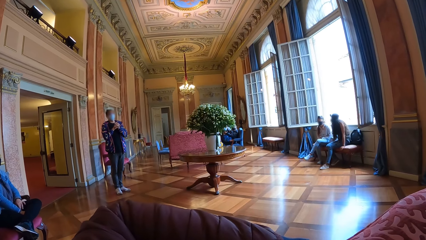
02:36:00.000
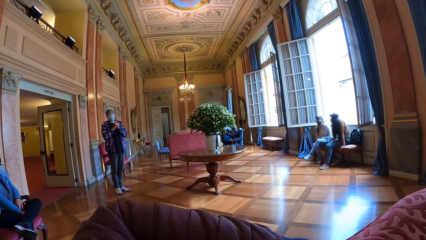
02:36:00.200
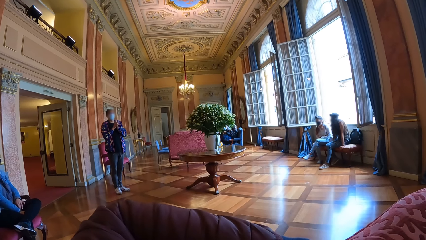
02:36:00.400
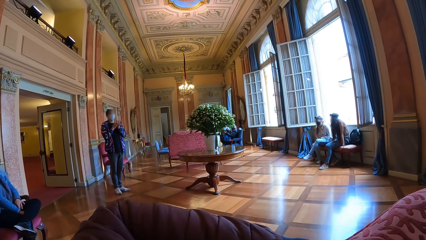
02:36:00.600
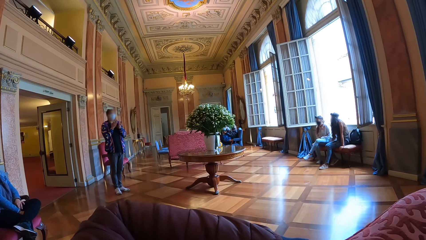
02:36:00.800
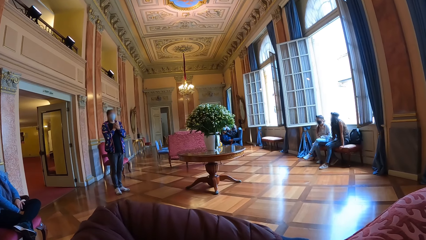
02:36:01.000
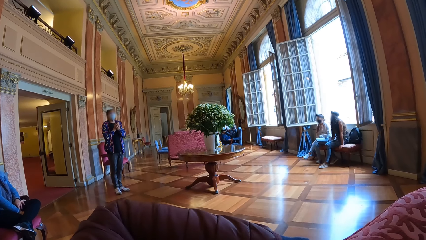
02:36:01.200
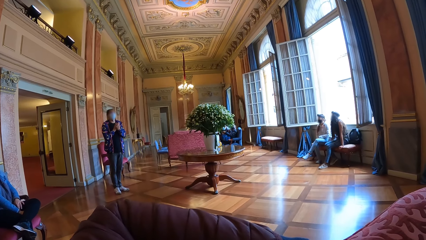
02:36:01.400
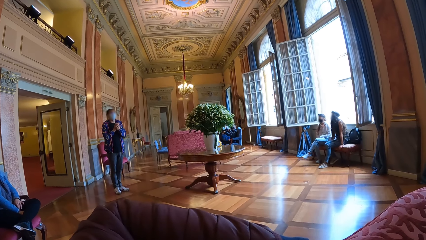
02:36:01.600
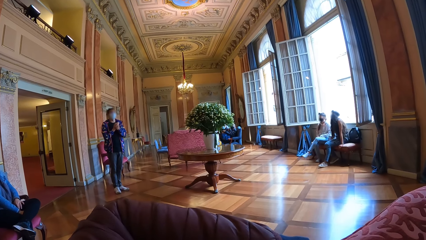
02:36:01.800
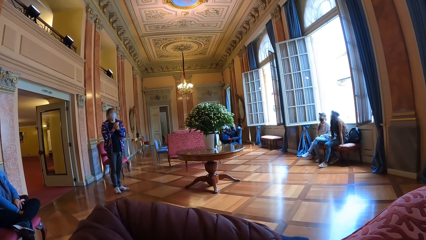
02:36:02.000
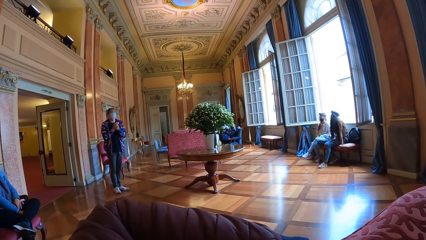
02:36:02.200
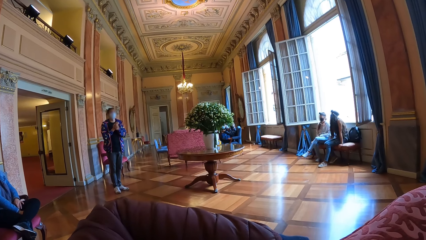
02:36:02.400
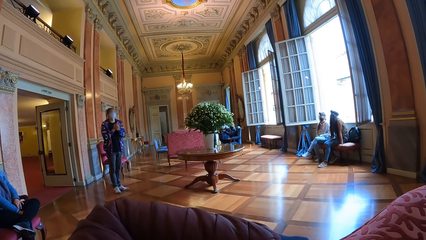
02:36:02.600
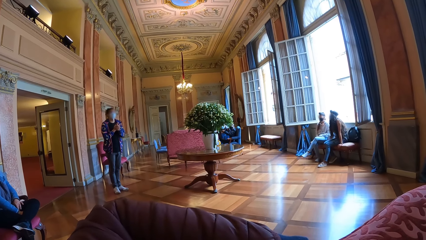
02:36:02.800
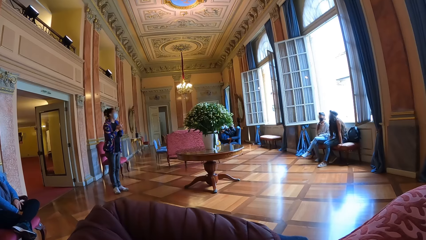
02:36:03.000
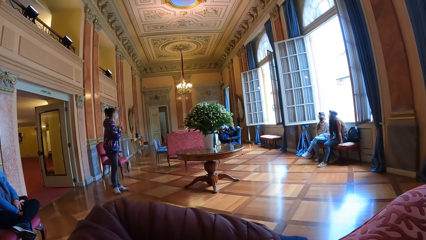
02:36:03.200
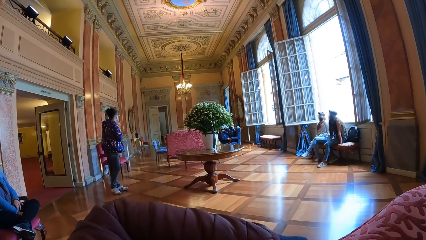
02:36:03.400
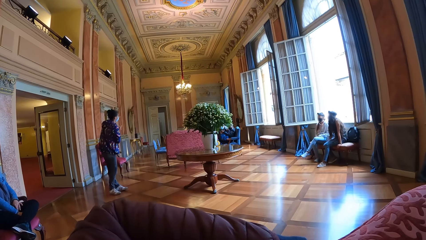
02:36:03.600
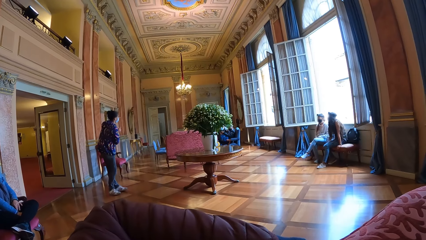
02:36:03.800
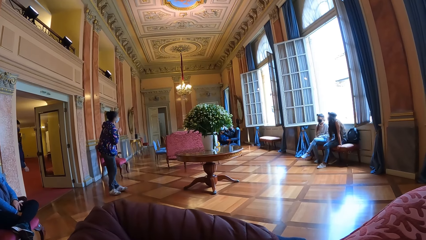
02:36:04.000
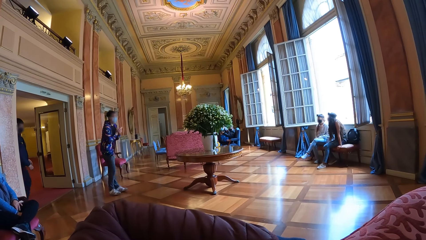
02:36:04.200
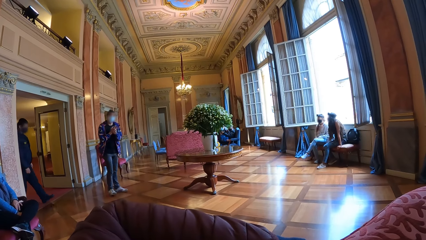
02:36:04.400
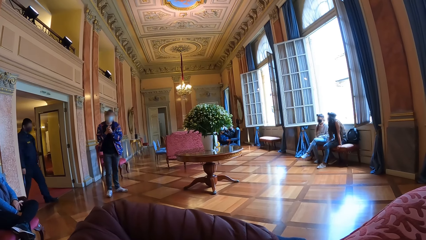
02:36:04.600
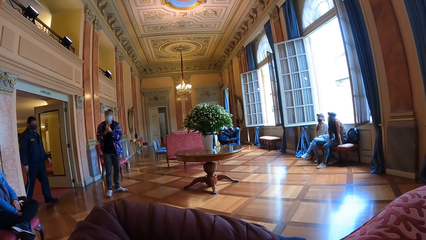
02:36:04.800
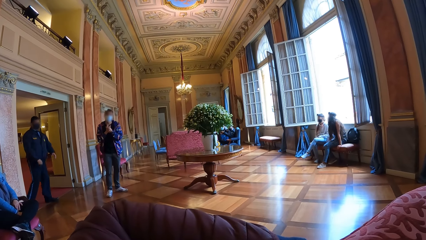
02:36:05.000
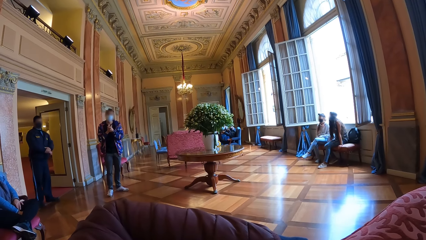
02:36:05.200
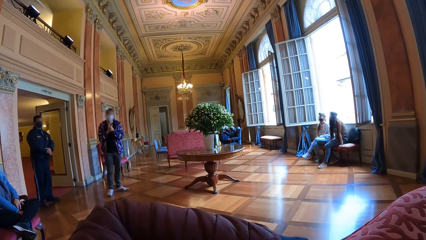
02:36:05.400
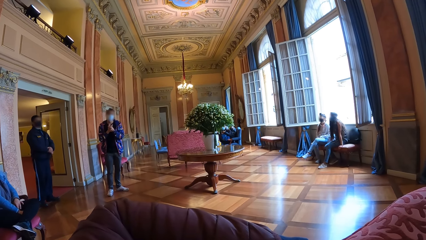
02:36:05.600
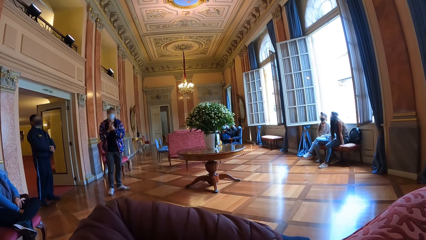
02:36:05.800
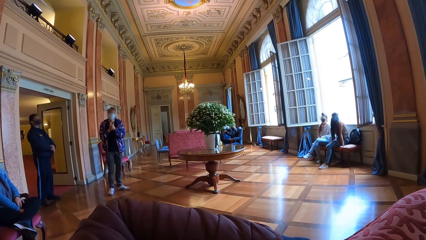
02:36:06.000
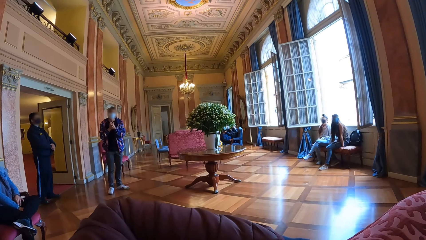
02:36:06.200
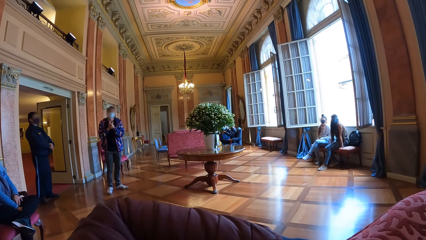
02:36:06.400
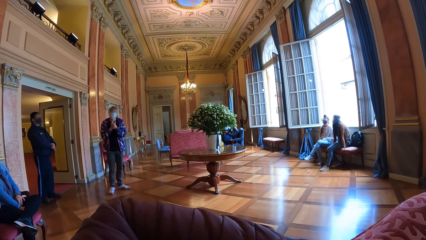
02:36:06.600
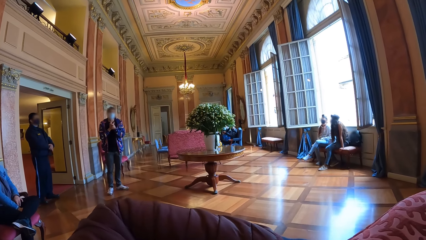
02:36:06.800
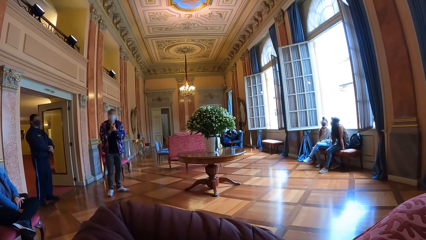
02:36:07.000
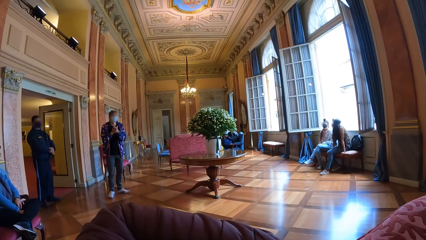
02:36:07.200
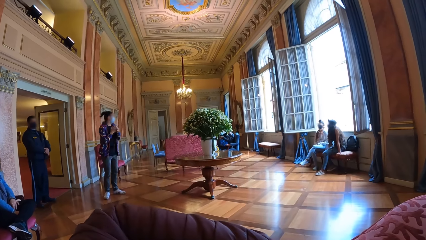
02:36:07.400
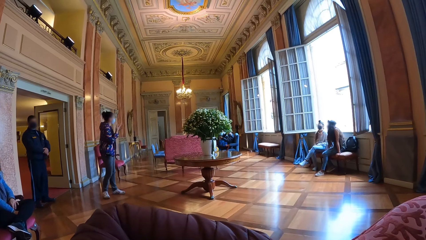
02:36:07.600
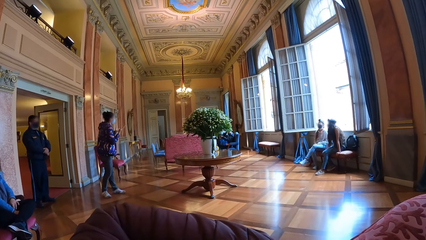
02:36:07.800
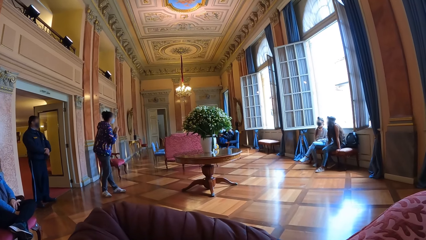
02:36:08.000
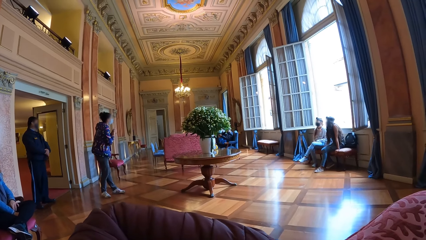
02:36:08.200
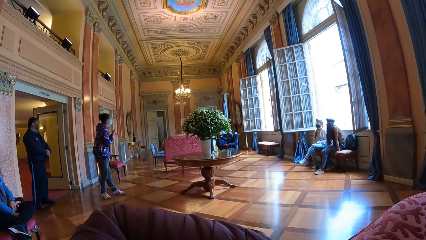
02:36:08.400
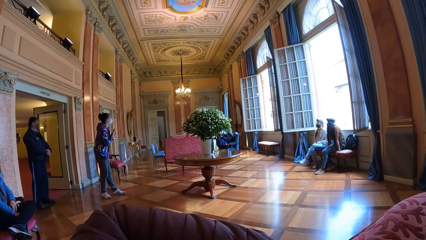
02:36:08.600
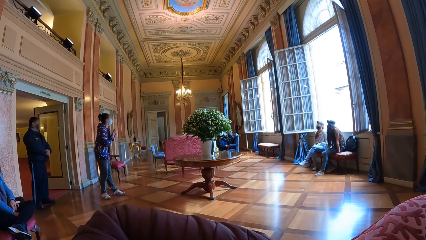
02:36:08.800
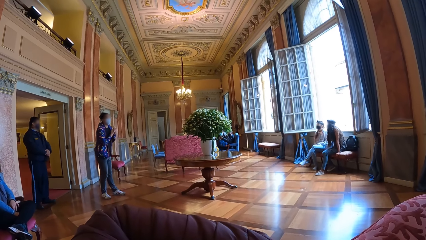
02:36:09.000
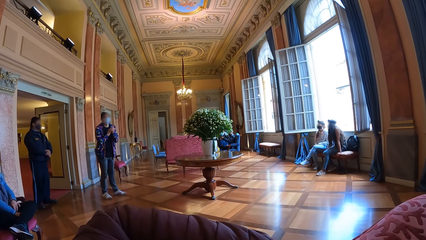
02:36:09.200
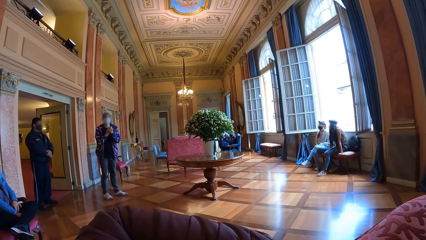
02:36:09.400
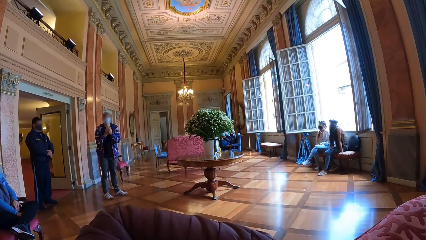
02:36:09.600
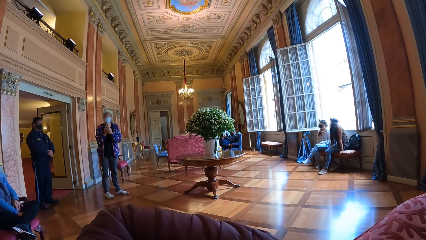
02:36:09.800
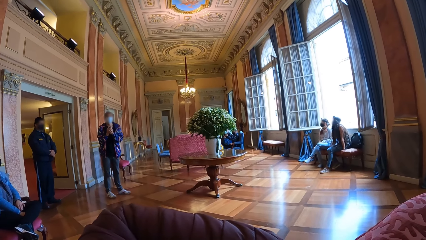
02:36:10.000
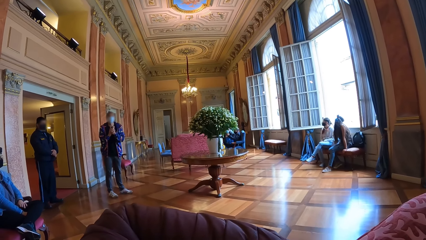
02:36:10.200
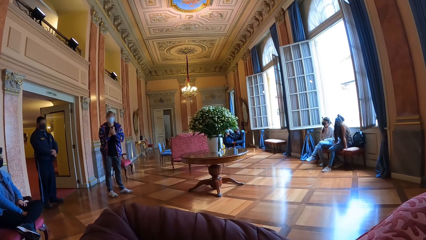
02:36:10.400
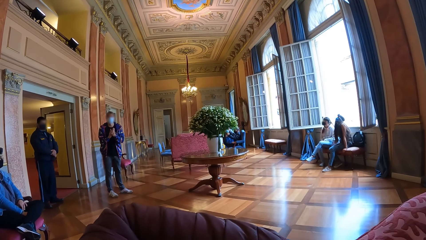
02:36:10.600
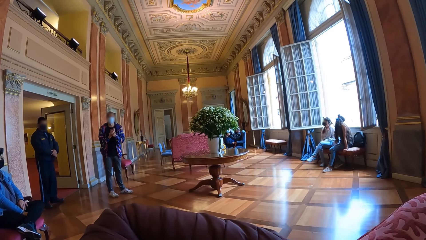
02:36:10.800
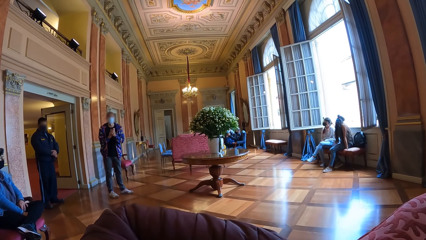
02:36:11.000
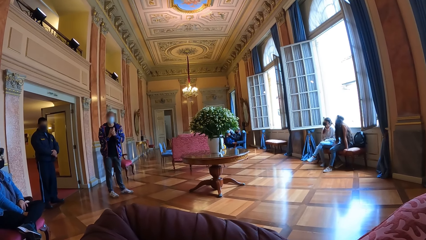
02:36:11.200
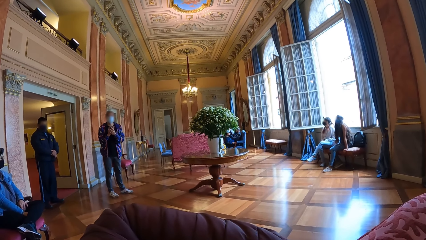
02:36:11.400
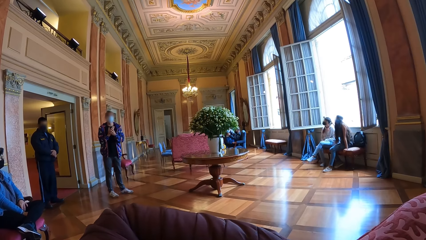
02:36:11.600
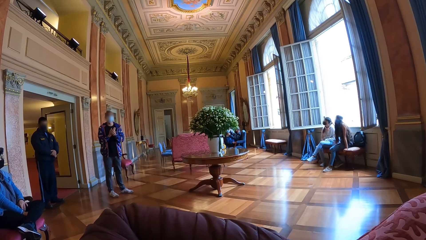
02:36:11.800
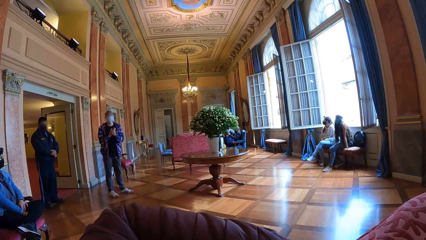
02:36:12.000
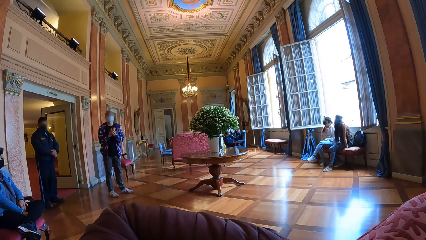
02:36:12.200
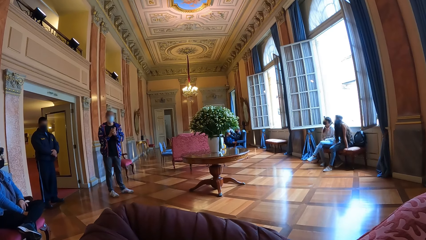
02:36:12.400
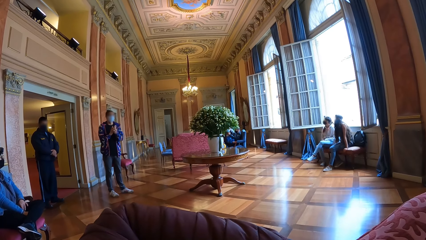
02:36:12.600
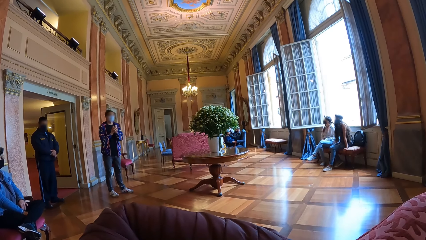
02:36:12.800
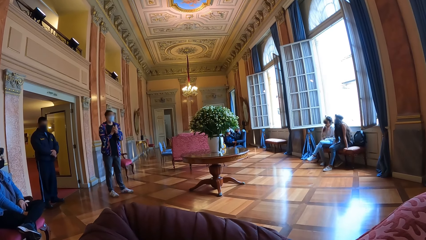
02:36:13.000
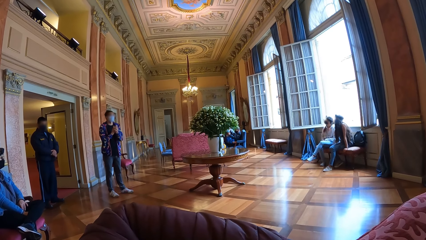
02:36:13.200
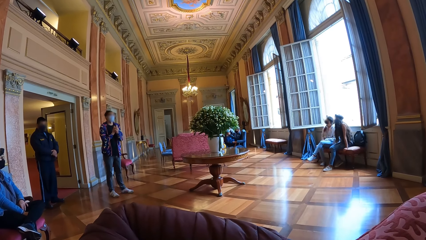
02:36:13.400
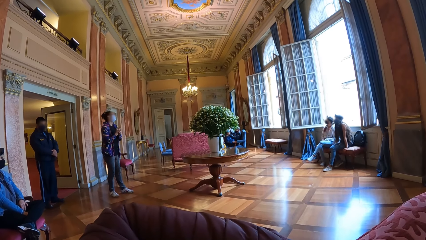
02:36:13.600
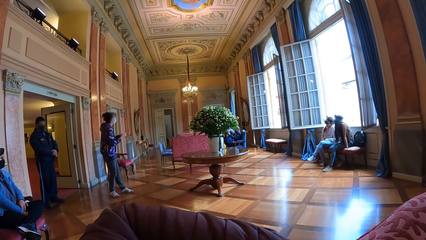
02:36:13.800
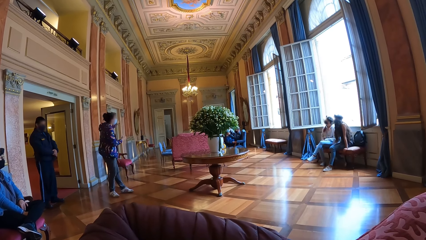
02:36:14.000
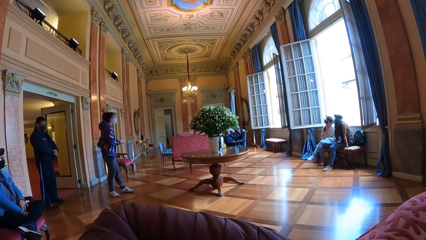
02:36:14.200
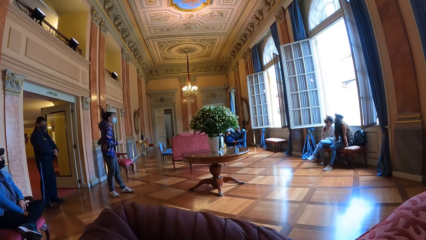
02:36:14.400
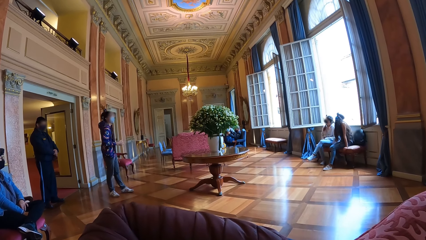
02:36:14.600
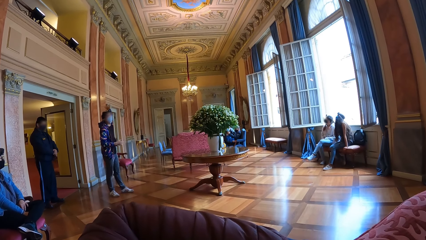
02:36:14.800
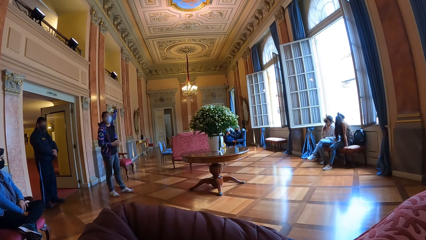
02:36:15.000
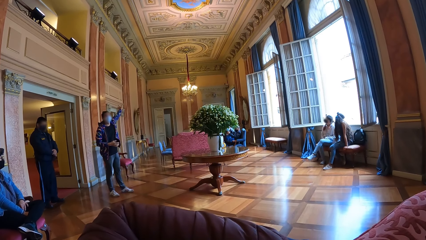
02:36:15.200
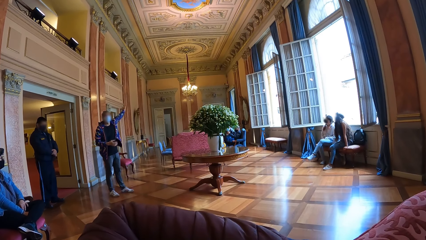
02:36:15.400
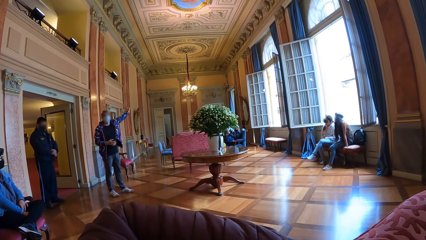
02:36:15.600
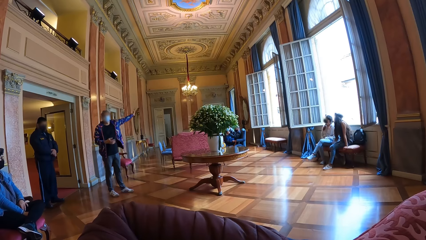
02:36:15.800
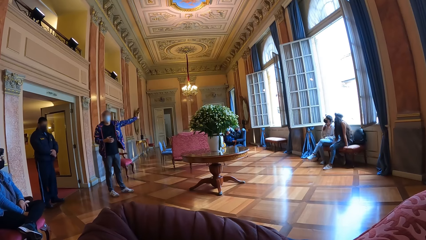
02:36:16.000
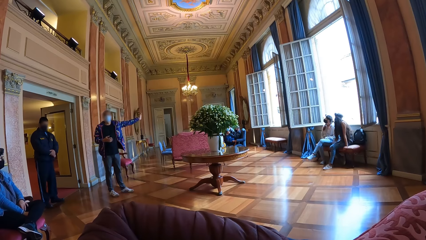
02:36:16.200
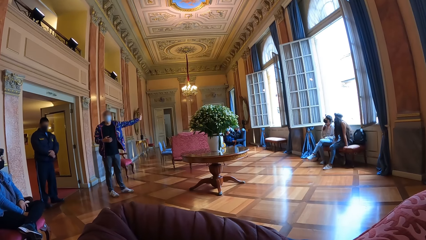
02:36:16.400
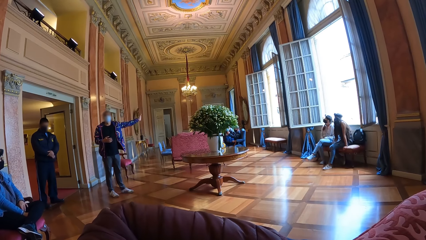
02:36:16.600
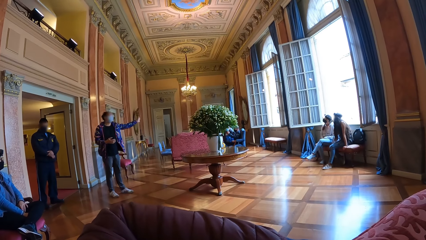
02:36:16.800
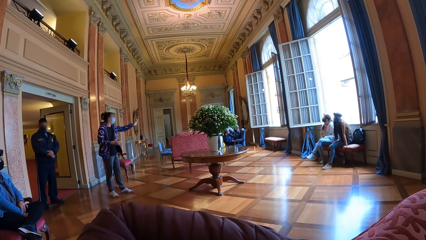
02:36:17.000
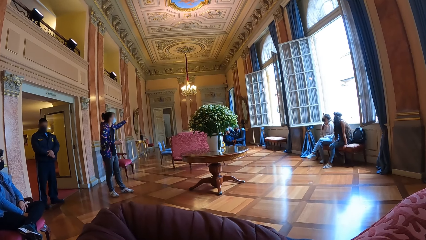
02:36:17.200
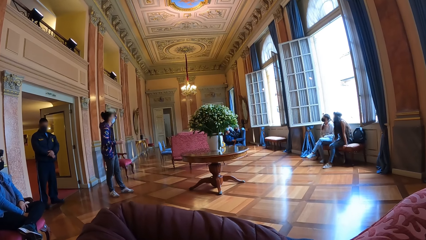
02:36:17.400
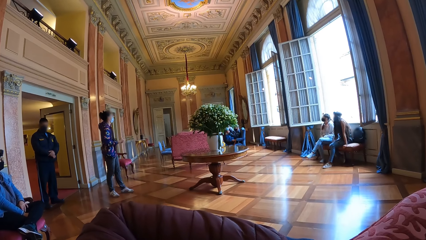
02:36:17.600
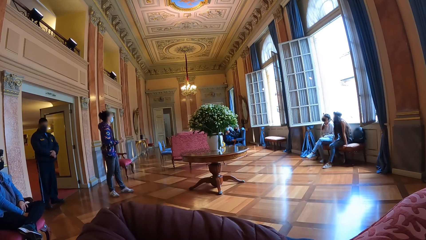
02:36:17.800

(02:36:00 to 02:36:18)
A person talks with the people around the room. The person gestures with the hands.
